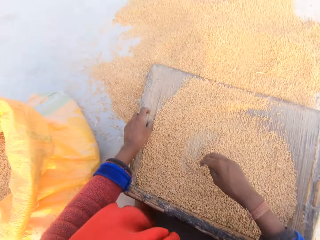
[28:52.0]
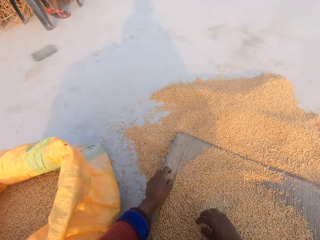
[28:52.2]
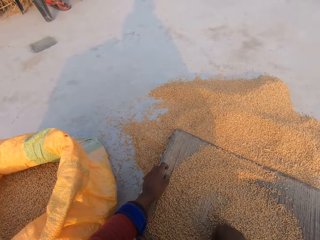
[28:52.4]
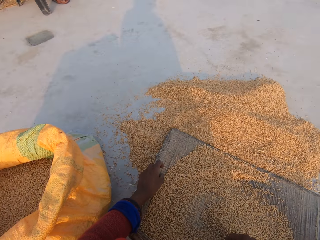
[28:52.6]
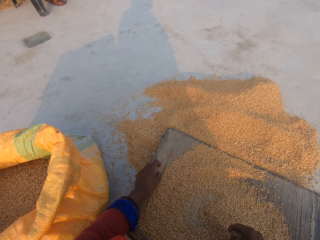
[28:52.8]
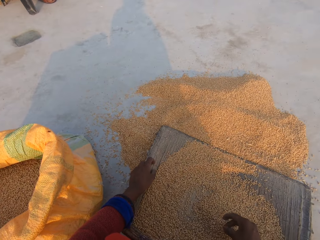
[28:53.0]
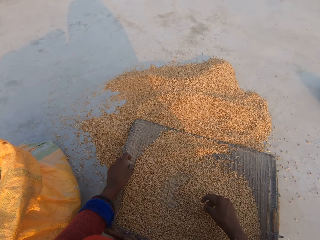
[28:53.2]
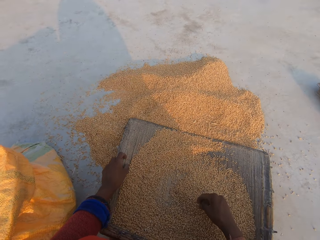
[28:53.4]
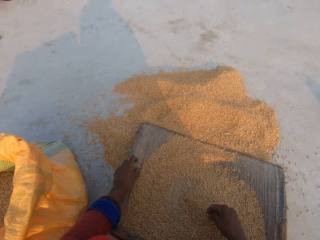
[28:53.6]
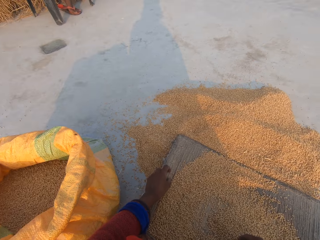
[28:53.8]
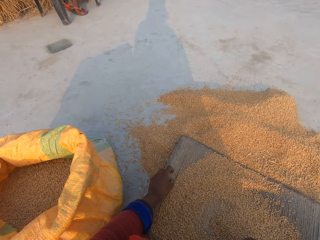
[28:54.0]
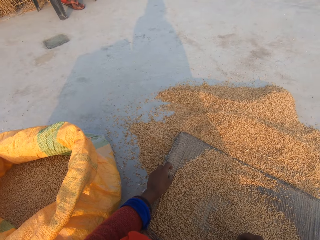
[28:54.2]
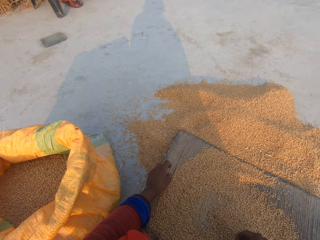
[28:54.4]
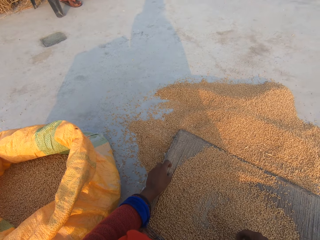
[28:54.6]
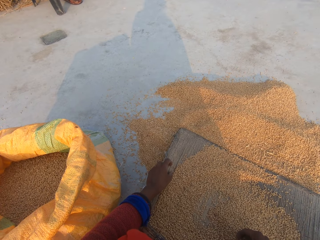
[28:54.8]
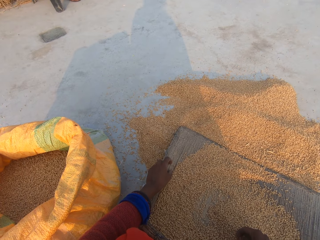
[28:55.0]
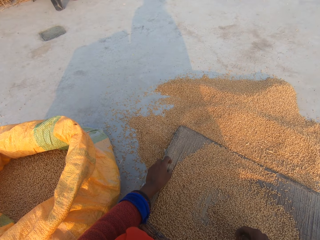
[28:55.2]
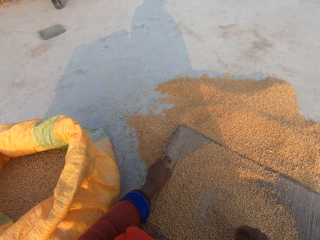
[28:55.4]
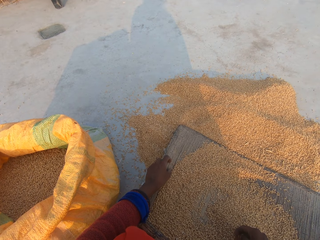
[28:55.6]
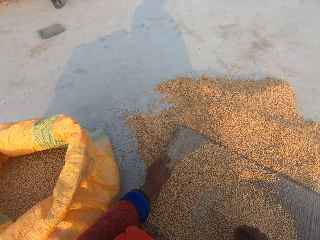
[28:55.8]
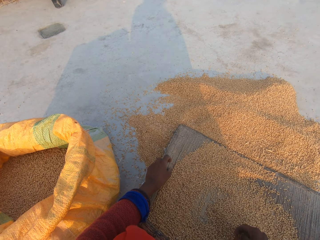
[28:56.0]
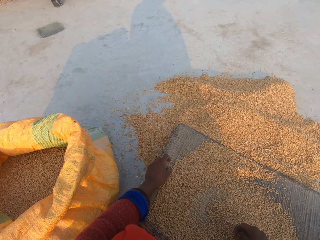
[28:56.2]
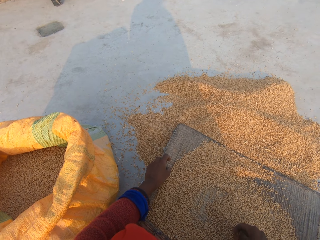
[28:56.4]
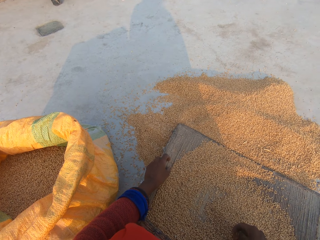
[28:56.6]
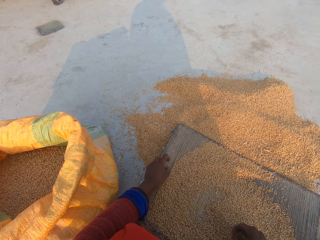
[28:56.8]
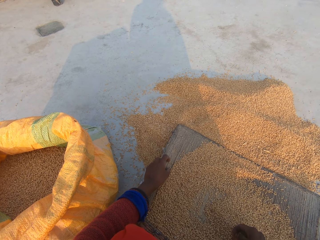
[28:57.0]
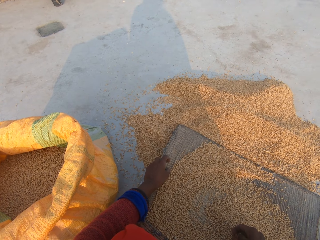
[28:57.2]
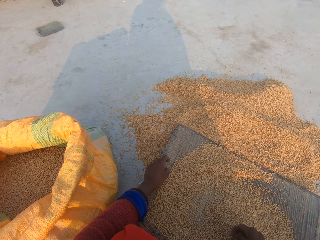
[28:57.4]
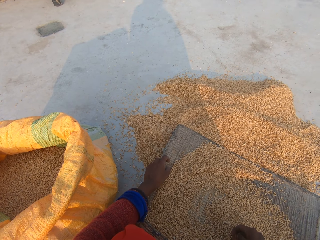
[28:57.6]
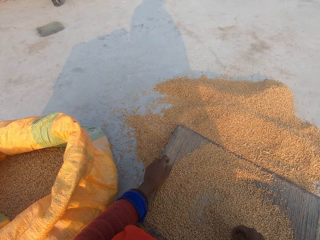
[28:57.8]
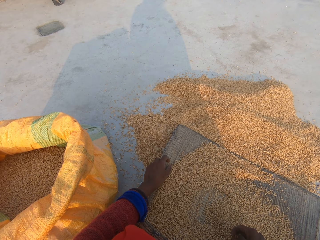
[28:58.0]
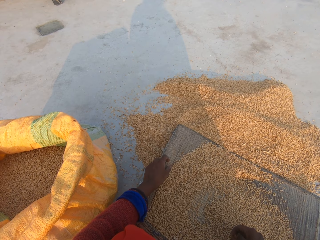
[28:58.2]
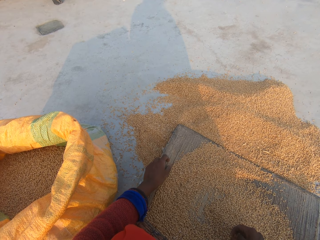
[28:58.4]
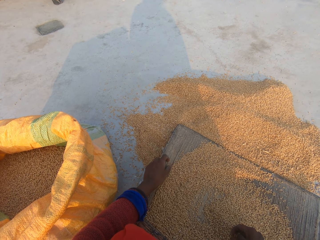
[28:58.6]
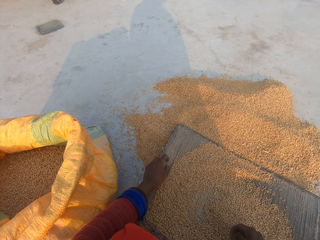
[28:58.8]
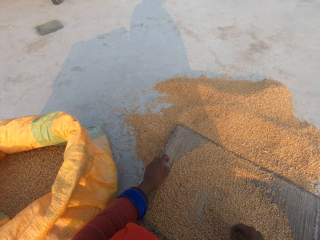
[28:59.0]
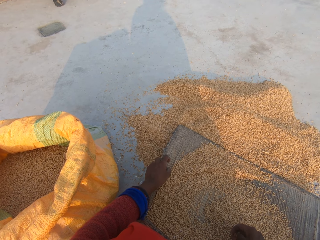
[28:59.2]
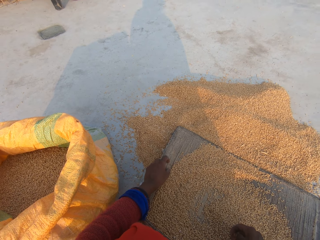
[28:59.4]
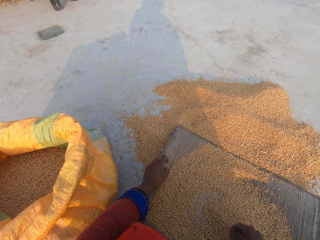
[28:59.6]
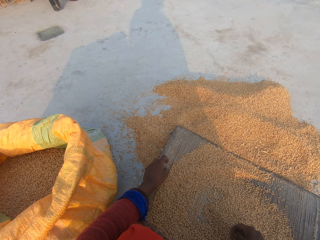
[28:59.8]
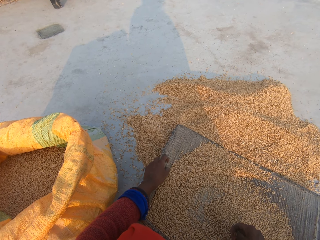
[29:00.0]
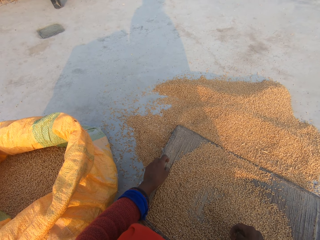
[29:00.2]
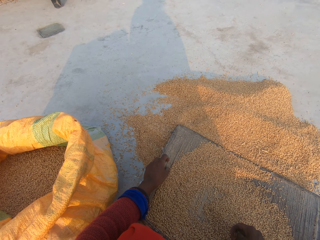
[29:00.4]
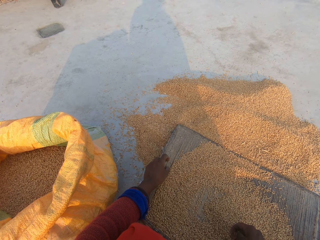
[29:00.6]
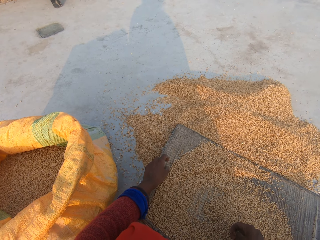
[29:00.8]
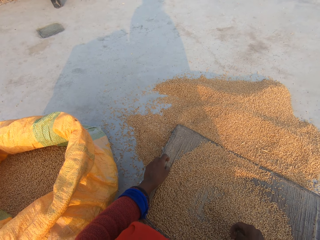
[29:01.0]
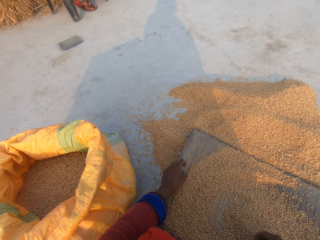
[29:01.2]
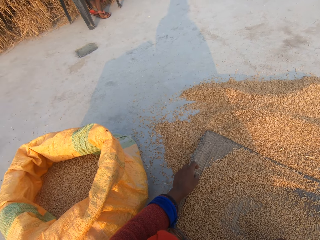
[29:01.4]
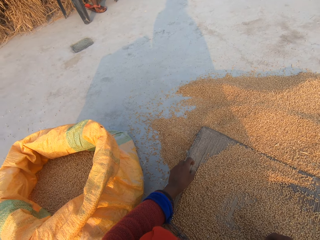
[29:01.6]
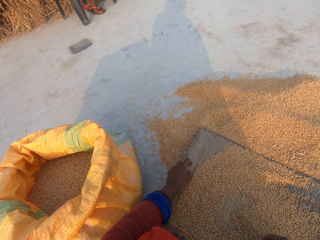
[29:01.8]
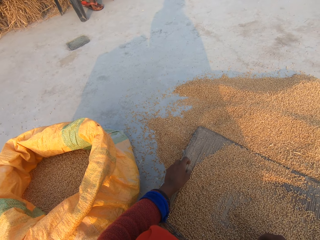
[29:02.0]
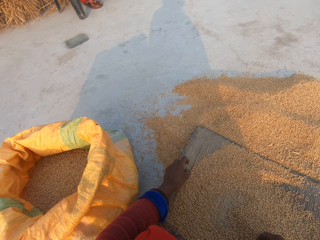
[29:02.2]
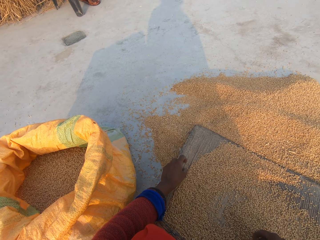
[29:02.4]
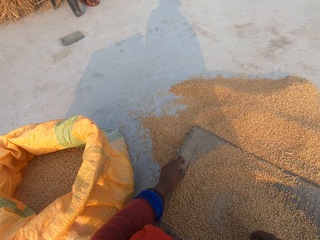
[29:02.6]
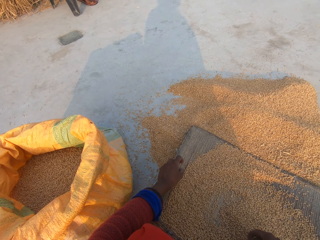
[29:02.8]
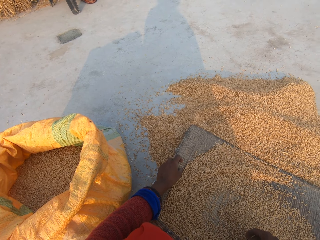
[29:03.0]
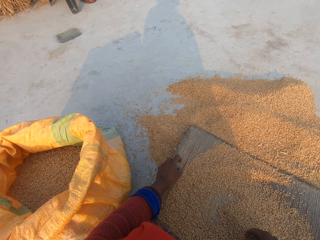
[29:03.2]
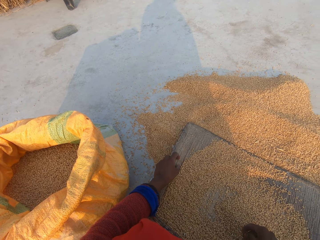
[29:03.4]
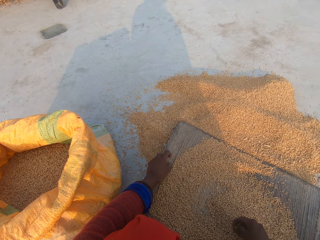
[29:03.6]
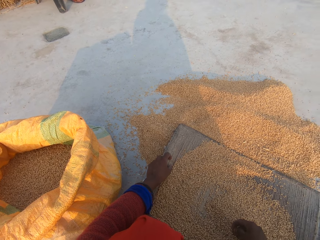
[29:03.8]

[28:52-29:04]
The camera wearer stares at a man. They stare at the floor.

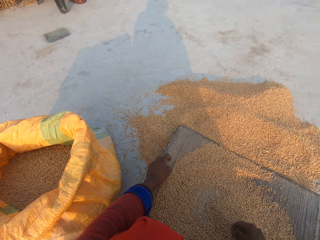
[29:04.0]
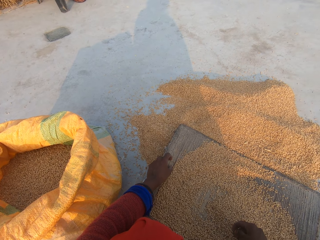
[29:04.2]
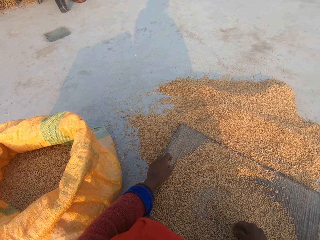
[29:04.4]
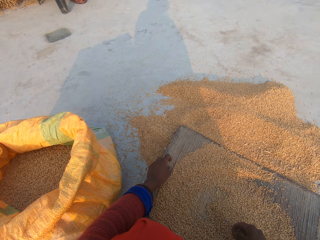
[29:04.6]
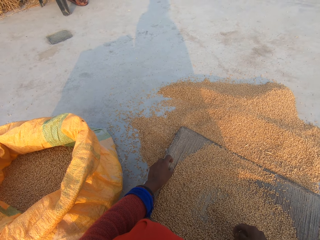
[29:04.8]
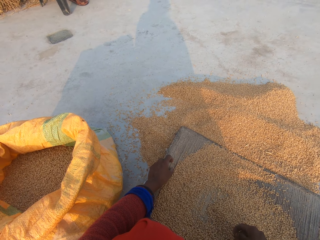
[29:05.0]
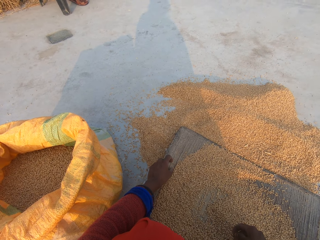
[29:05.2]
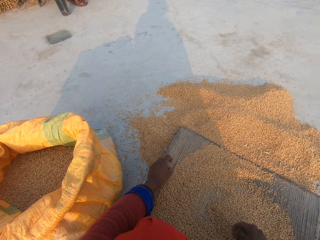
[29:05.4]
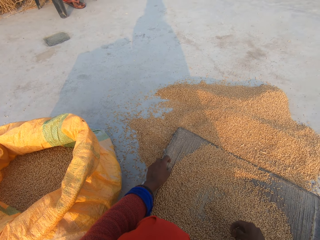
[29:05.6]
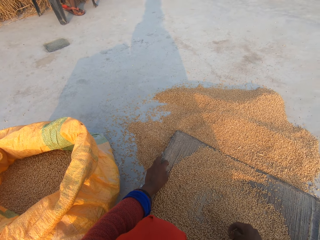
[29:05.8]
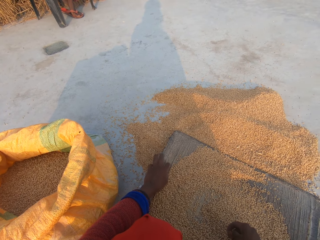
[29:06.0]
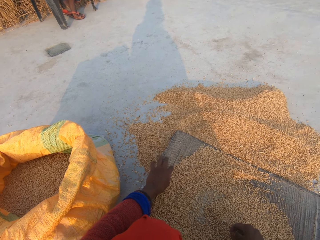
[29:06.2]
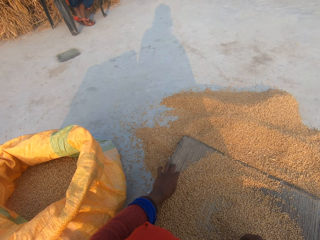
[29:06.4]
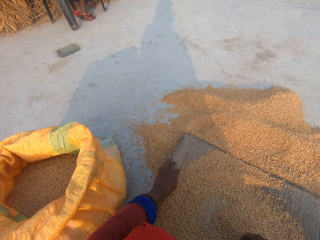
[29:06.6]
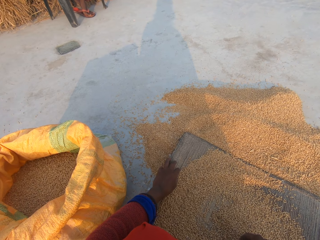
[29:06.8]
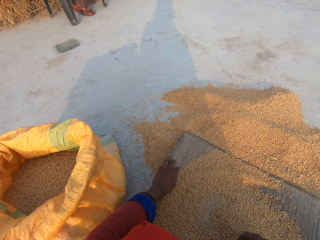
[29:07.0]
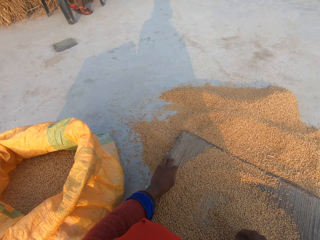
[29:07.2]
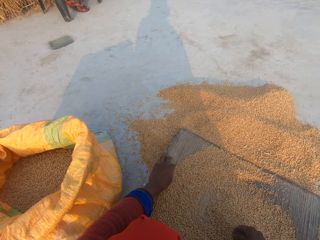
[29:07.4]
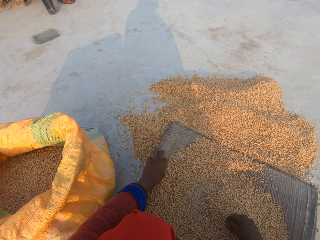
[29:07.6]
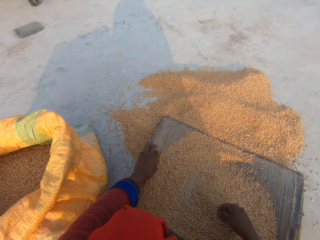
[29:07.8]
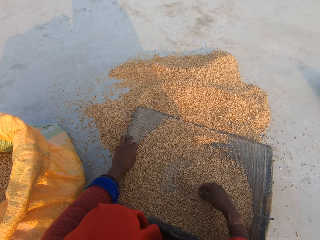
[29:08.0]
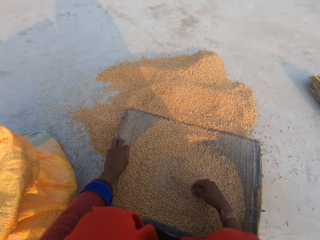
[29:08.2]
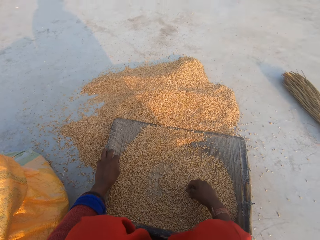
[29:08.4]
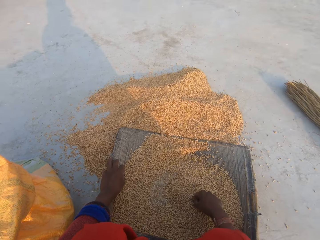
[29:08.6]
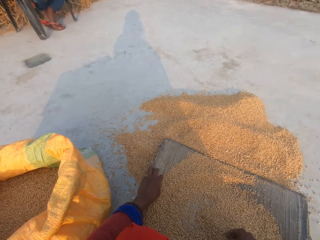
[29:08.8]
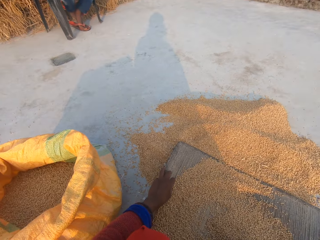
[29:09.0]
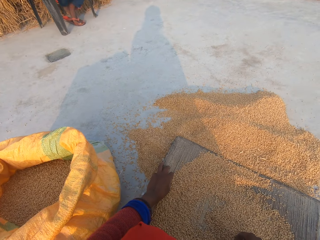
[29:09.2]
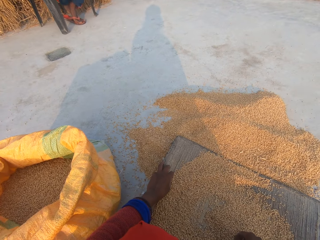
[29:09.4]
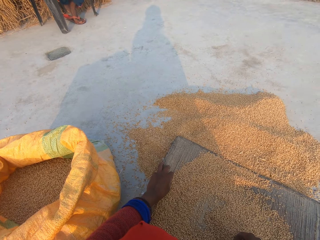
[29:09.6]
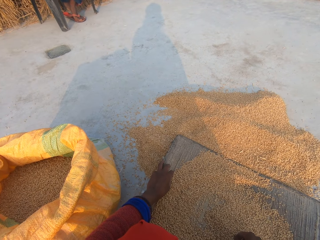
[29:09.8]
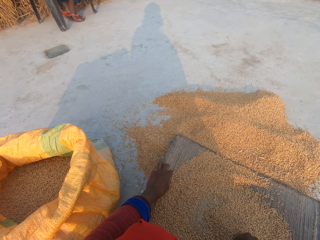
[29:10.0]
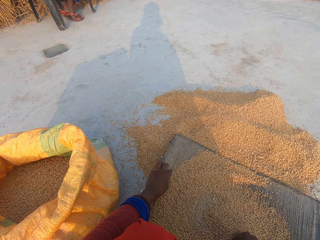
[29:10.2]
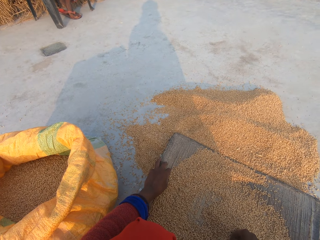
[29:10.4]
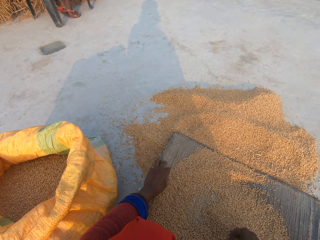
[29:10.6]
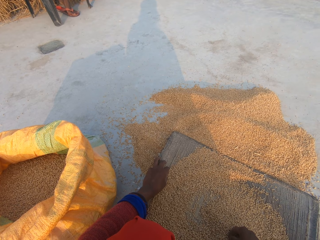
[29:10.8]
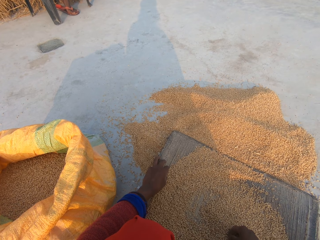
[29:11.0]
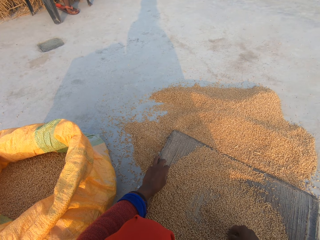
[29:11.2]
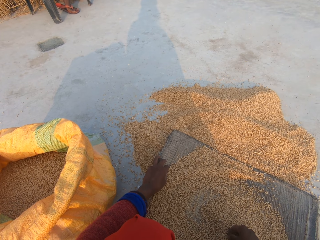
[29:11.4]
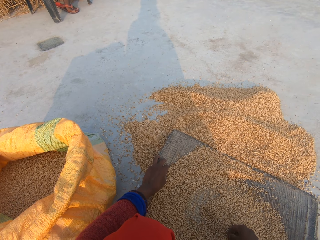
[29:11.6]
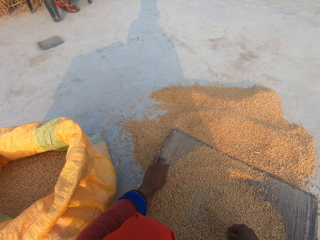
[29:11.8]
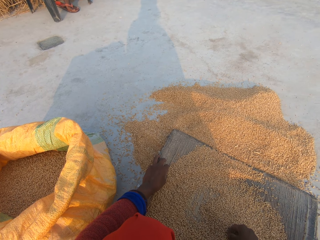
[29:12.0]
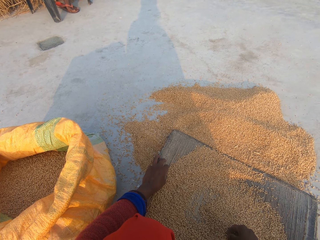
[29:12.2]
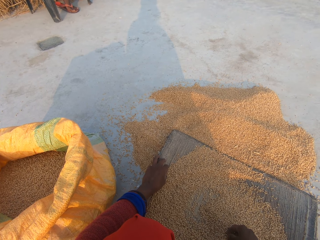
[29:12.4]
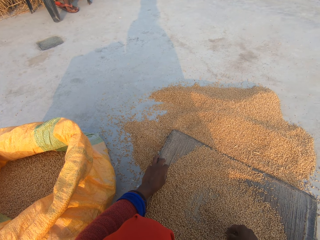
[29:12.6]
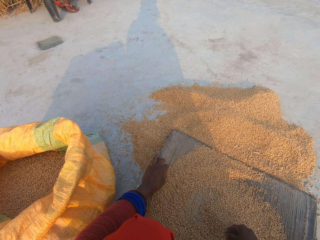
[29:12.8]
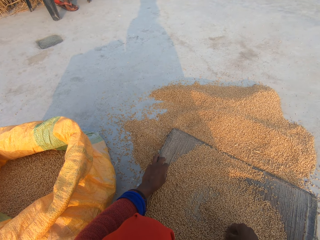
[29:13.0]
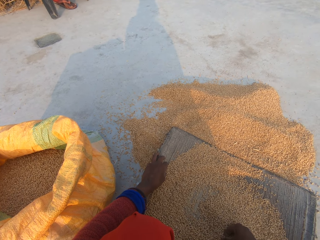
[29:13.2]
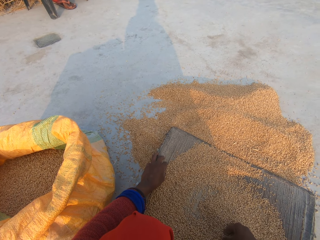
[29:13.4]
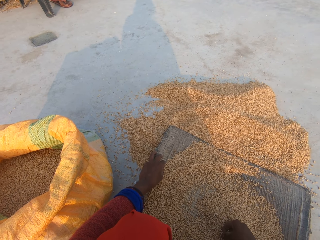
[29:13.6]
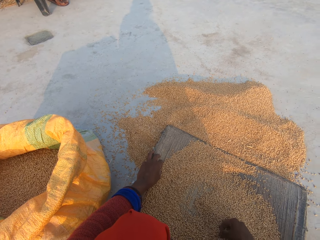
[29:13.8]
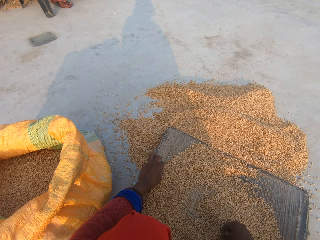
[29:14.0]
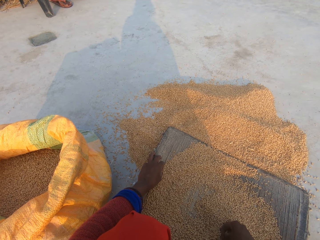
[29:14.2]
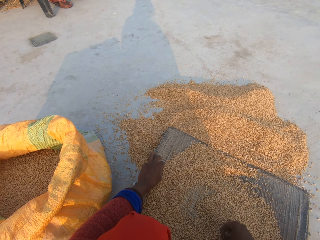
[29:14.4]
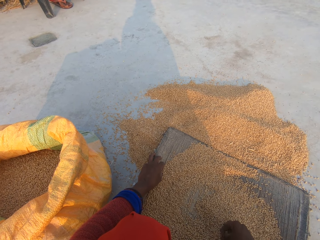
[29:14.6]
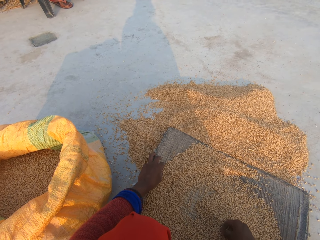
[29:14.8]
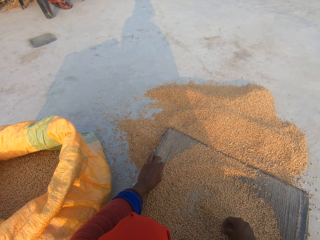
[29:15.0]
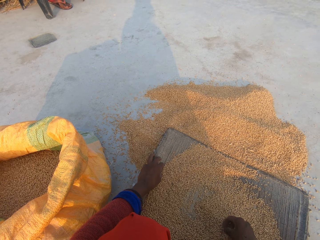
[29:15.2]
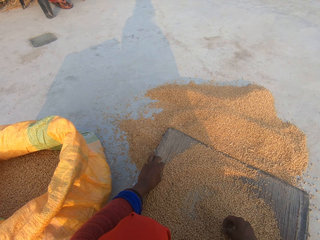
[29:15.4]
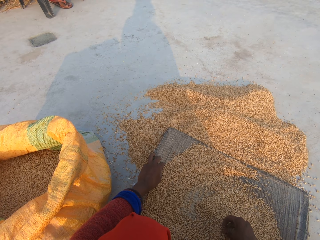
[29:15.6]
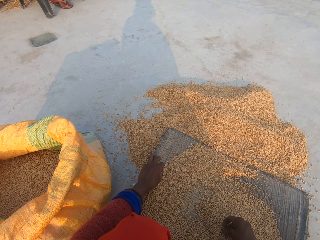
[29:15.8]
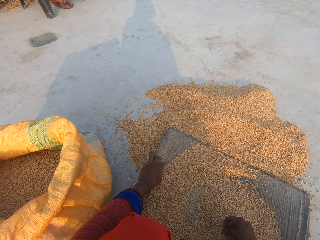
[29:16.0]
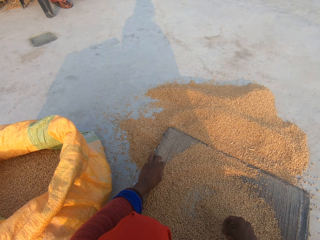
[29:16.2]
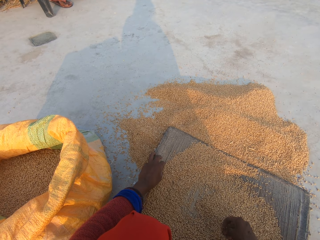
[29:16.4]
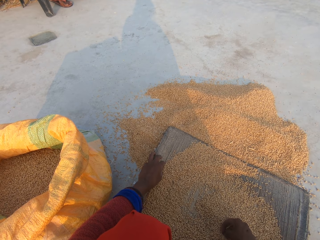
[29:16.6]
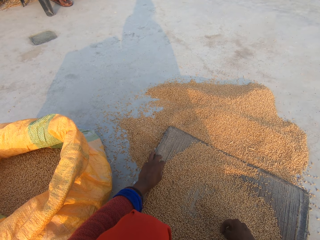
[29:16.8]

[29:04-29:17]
The camera wearer stares at a man.
